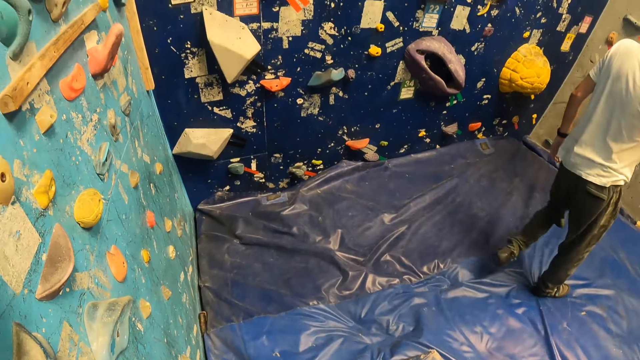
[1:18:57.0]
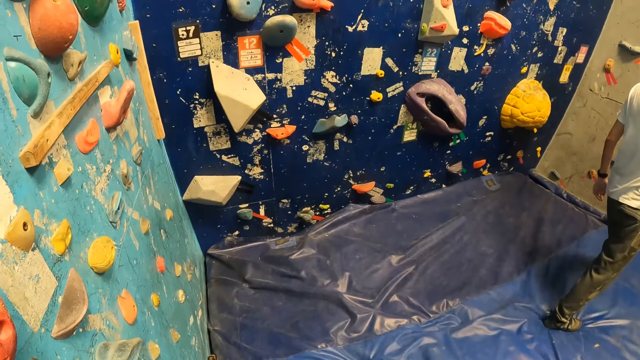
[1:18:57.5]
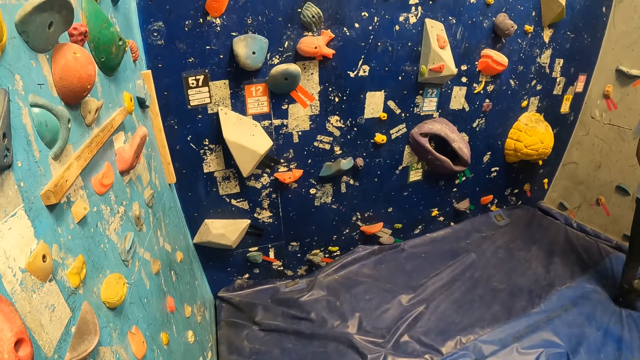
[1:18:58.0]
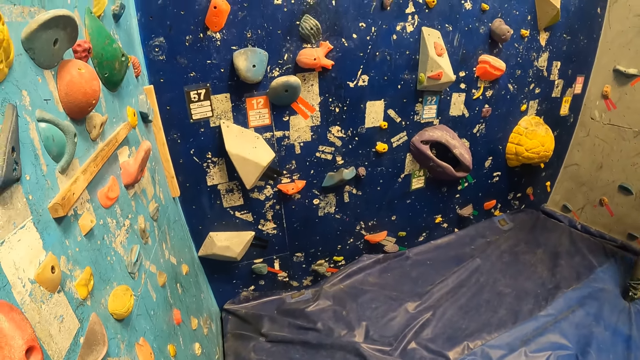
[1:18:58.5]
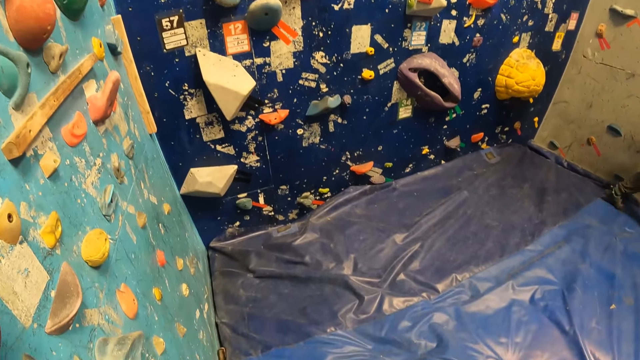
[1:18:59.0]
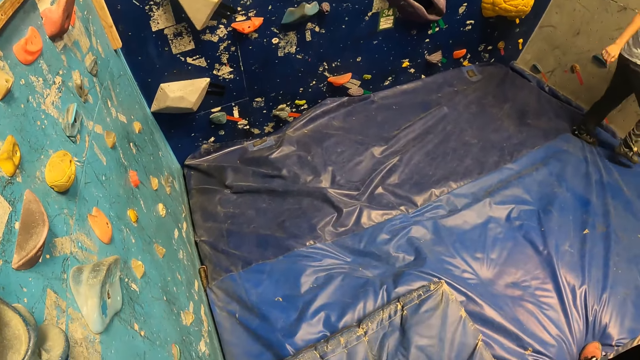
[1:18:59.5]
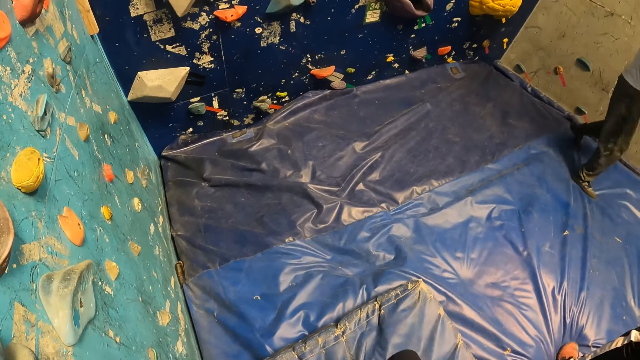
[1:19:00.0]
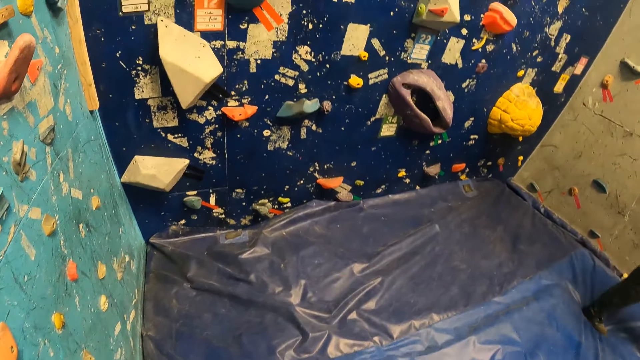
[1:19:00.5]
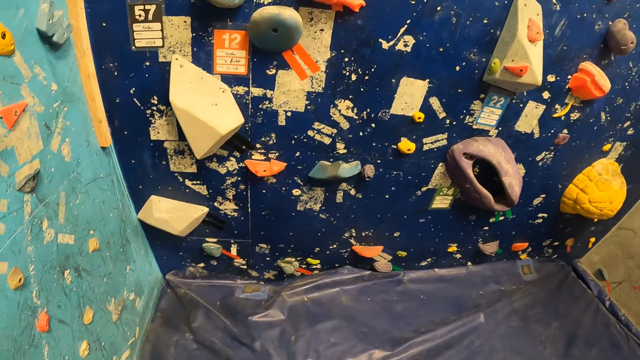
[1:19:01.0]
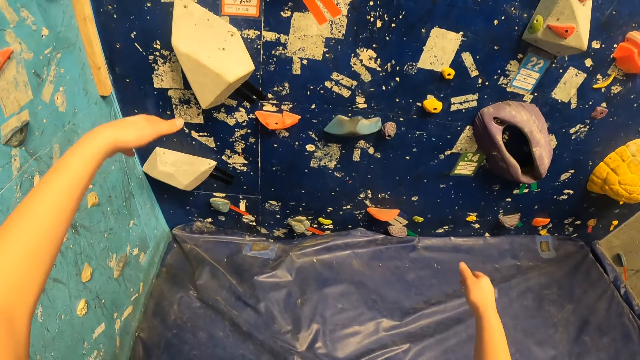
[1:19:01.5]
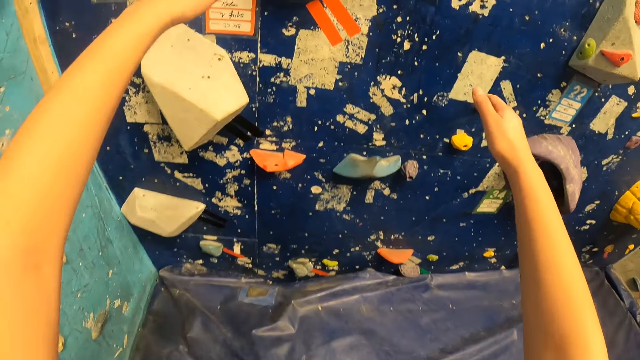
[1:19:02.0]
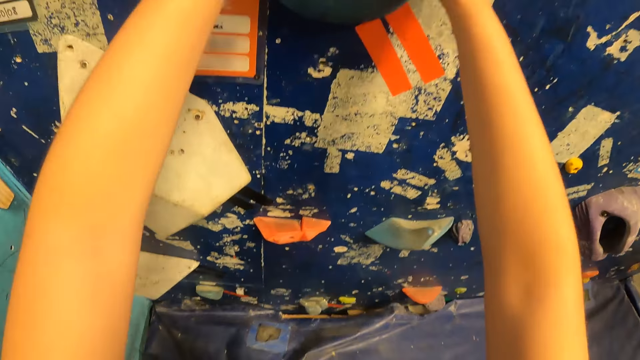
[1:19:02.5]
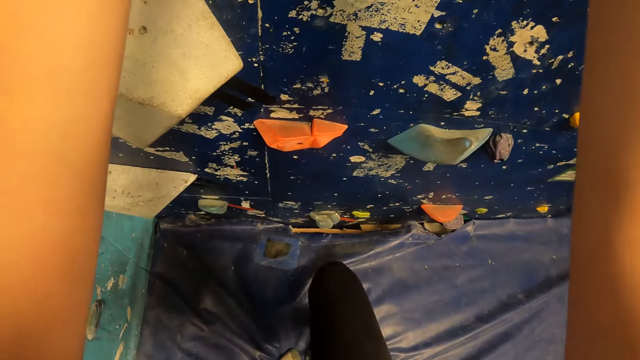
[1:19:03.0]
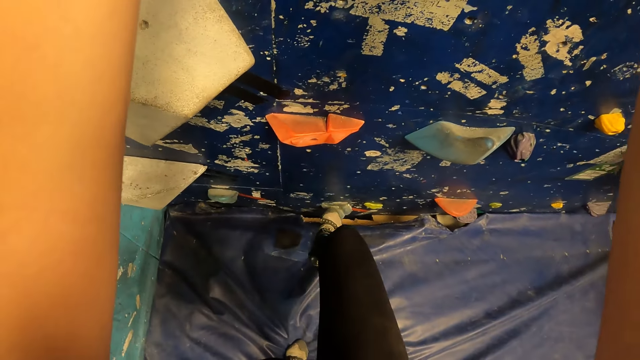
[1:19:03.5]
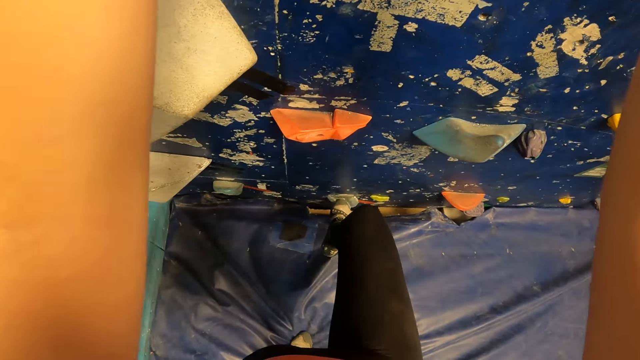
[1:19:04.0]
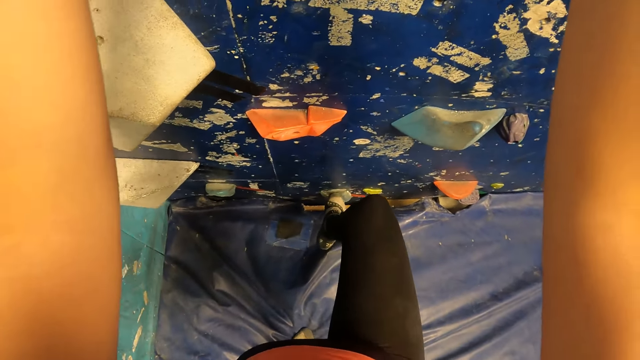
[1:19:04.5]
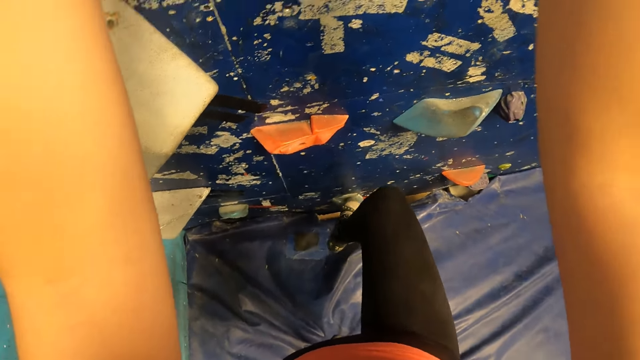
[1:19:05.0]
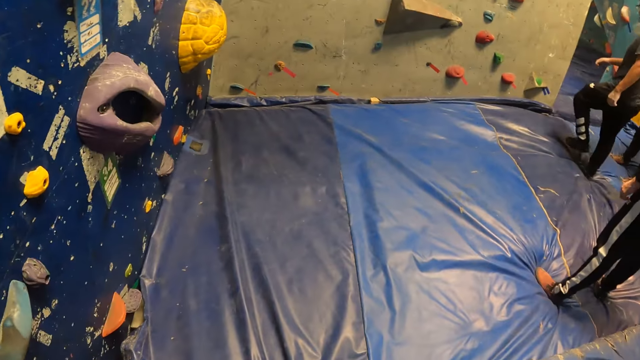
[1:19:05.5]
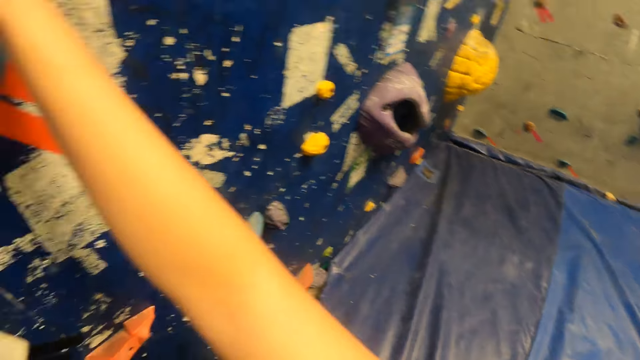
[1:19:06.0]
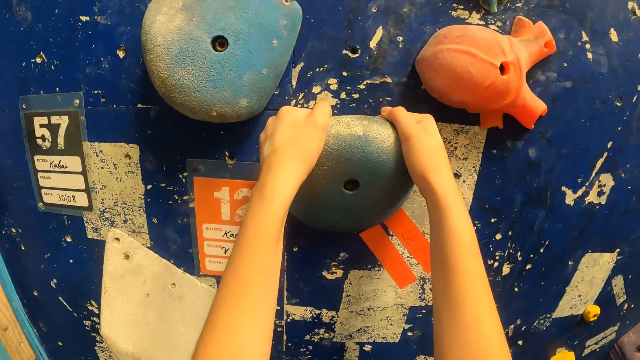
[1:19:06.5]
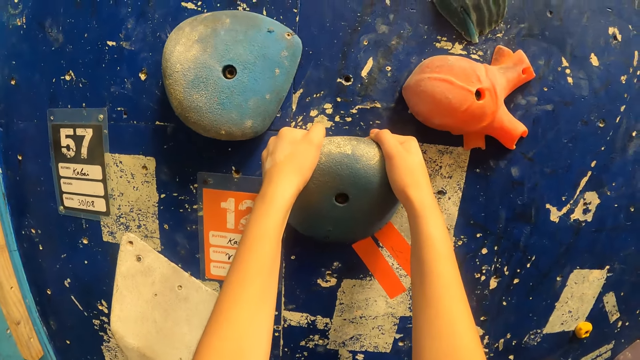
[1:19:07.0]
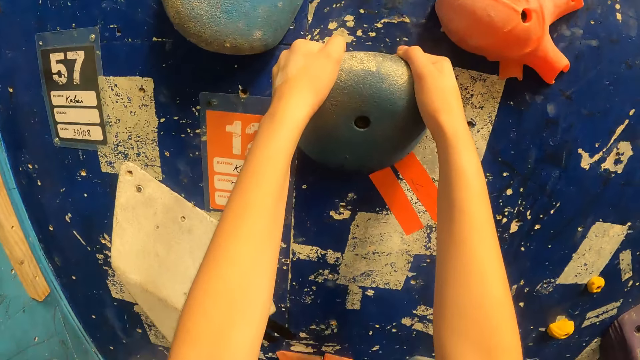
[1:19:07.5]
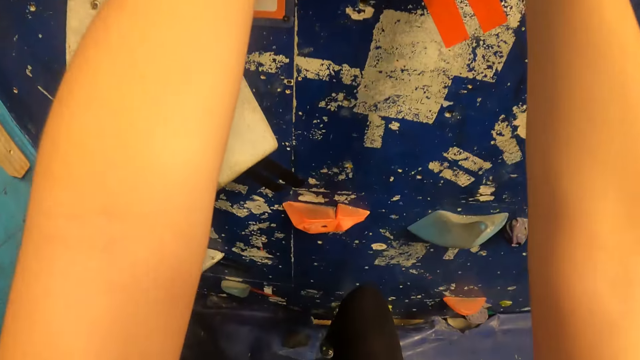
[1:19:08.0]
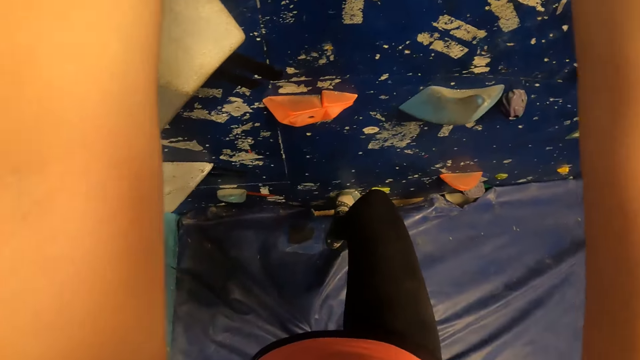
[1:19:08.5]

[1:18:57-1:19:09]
The camera wearer looks around the climbing wall game. He walks towards the climbing wall game. He lifts his hands. He climbs on the wall with both hands.

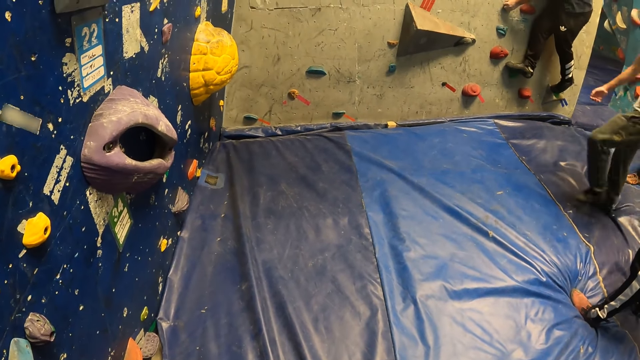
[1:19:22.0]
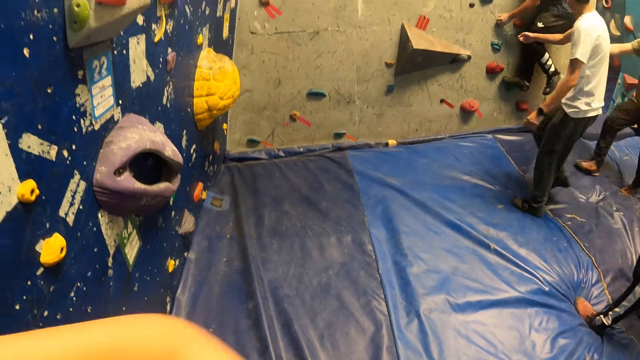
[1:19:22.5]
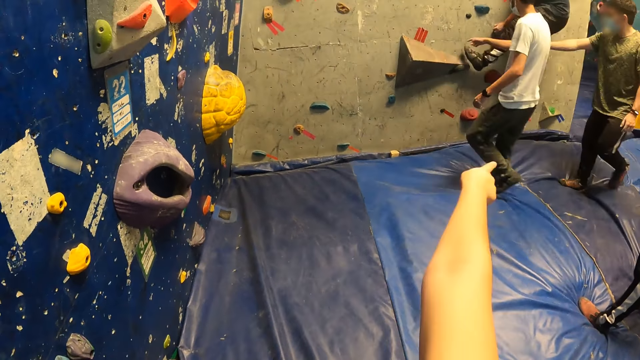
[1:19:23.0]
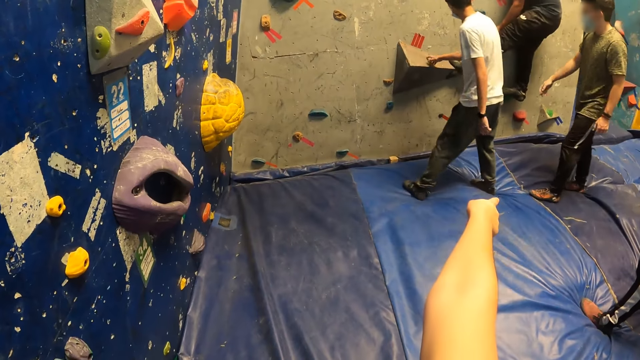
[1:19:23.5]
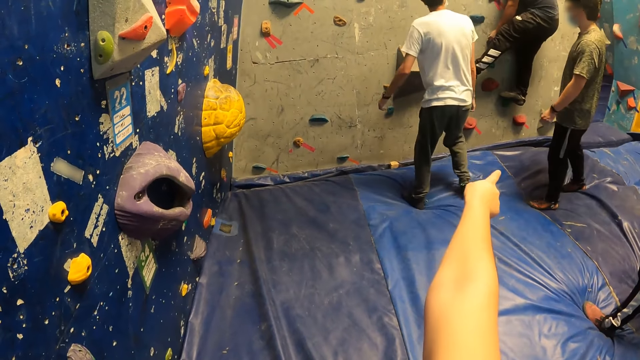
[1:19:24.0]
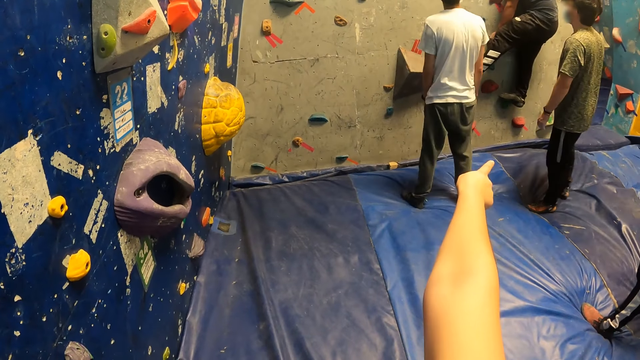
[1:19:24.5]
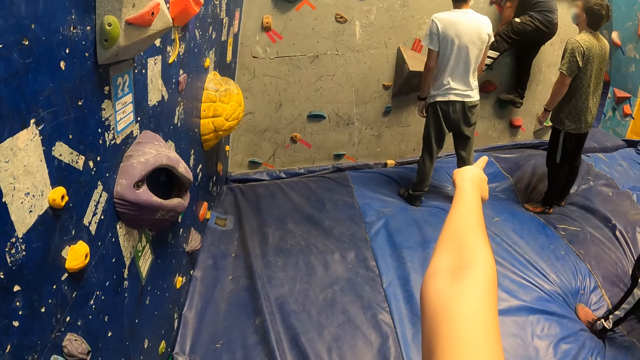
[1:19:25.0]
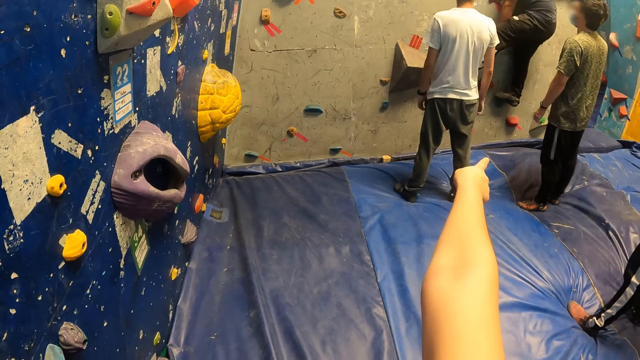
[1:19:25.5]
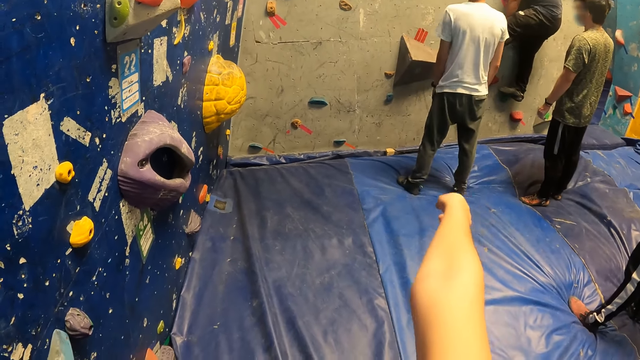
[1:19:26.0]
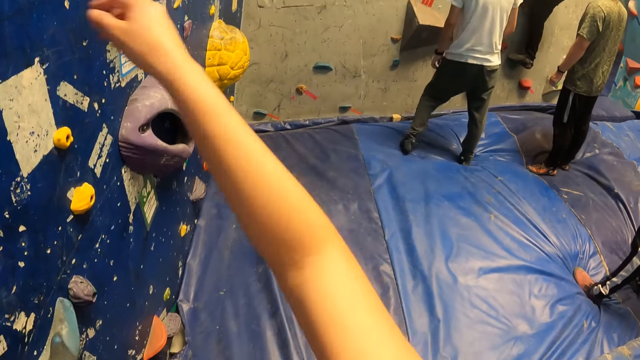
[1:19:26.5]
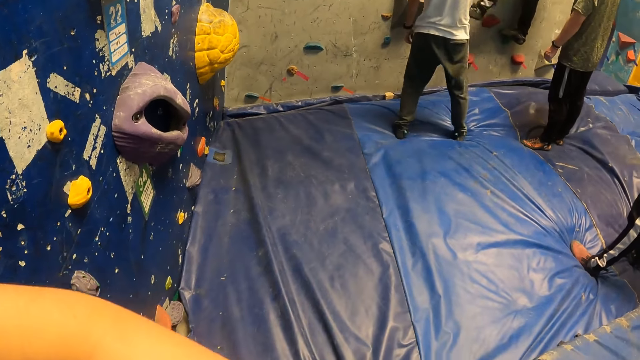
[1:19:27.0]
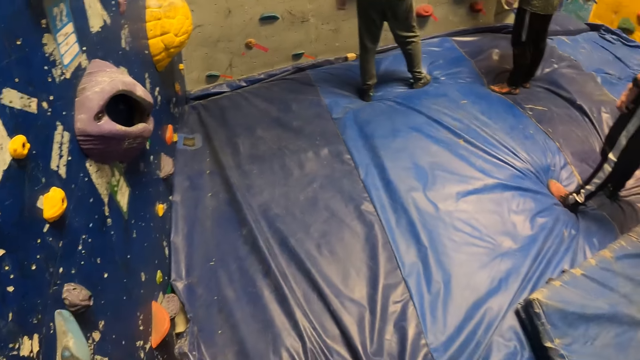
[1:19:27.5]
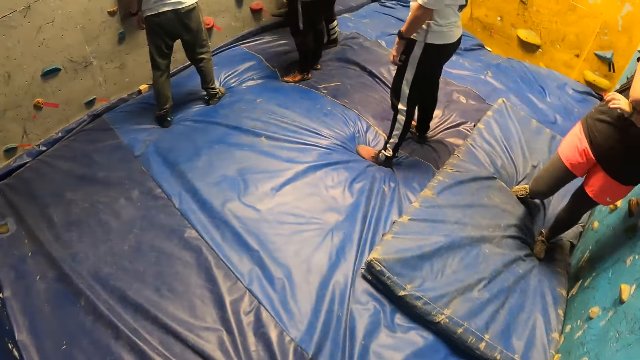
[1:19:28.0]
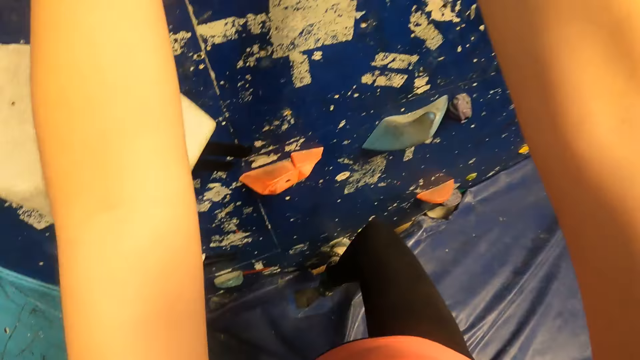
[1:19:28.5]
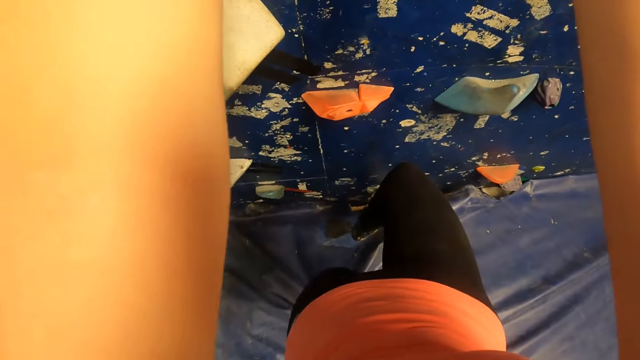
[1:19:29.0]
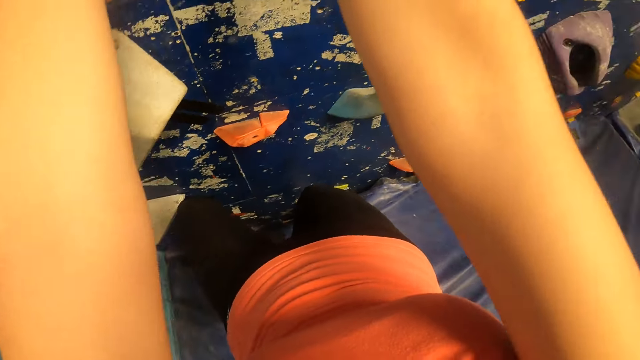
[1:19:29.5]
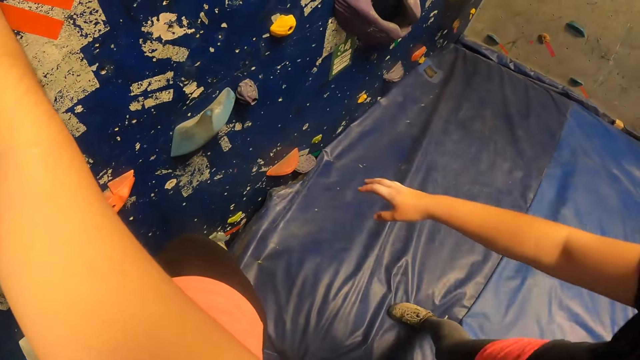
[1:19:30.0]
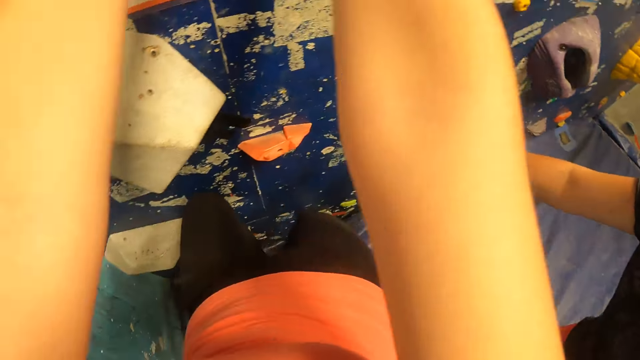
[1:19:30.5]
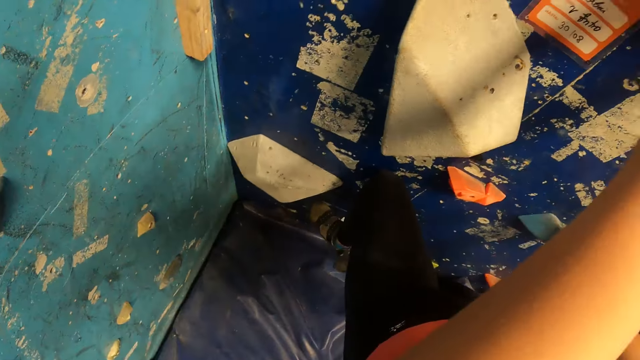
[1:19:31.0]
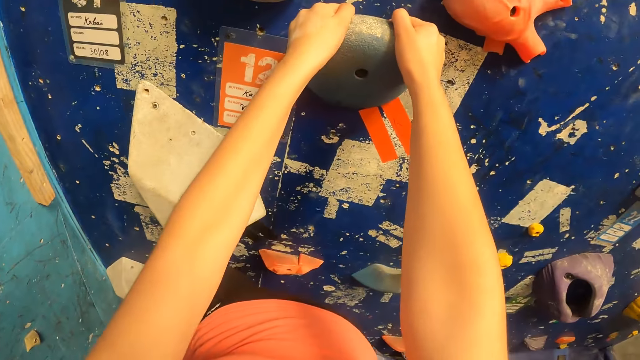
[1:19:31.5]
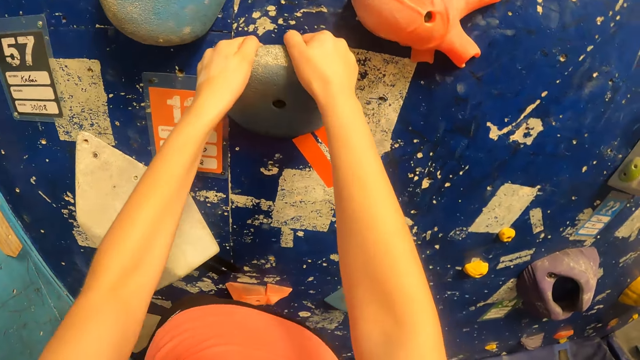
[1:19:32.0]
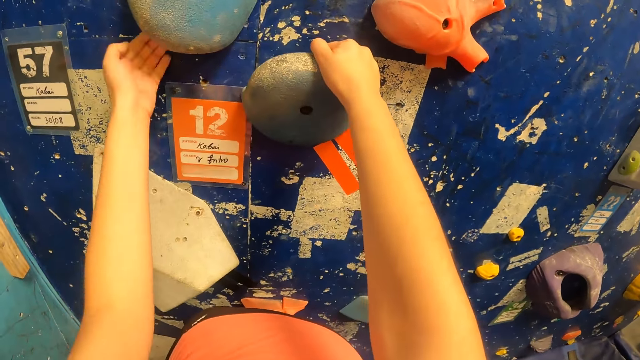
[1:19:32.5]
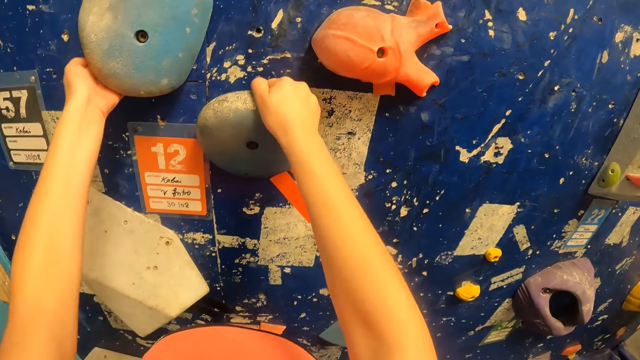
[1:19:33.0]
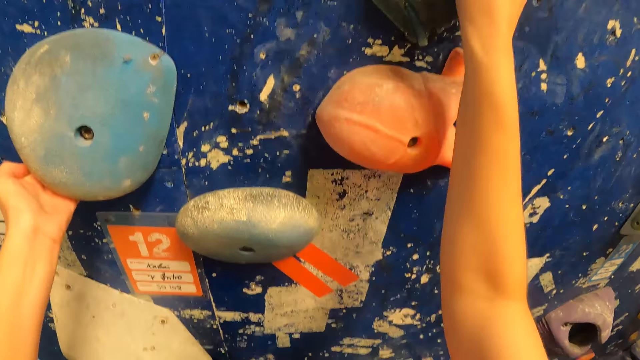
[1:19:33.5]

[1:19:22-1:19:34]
The camera wearer points at the climbing wall. They climb the wall.
